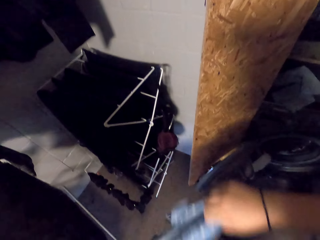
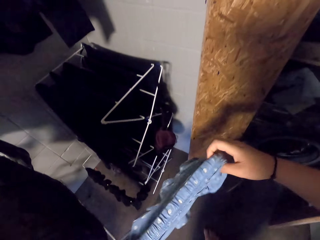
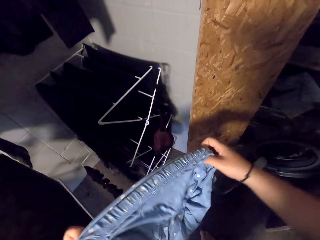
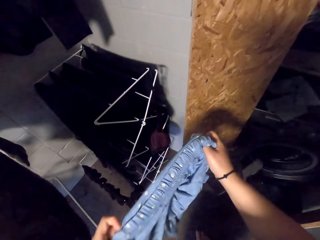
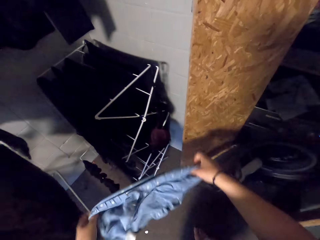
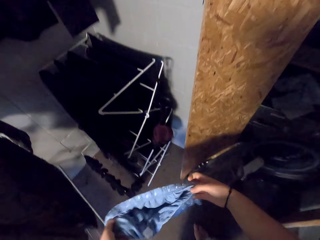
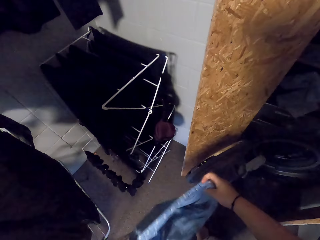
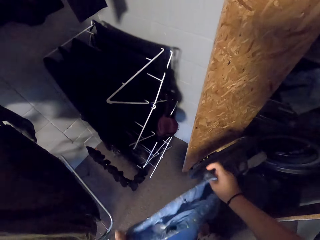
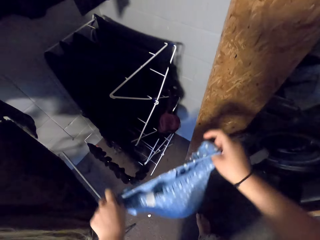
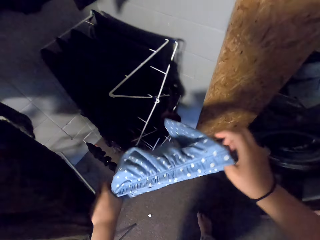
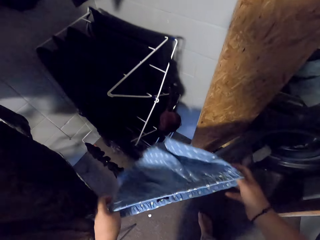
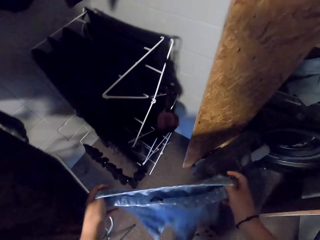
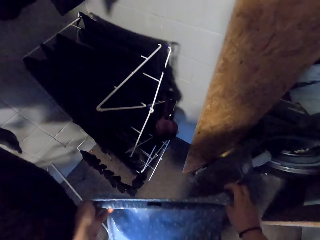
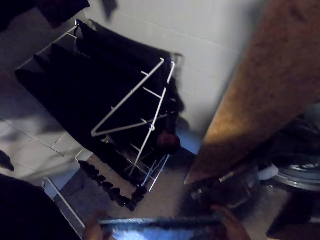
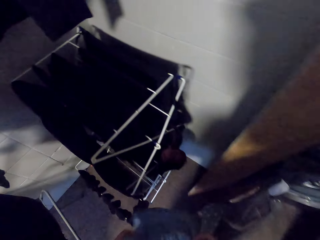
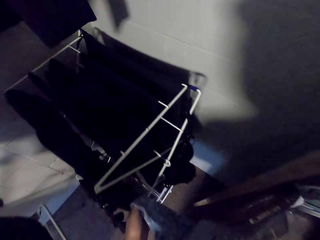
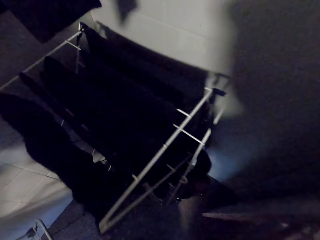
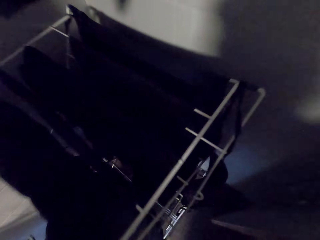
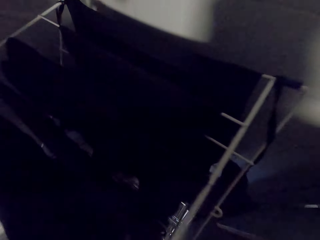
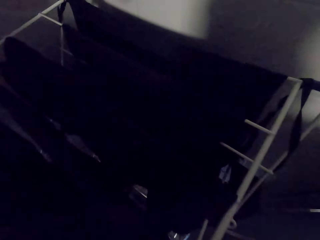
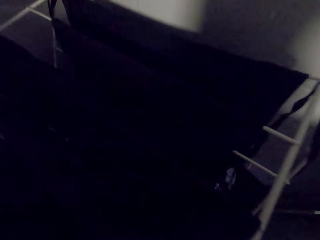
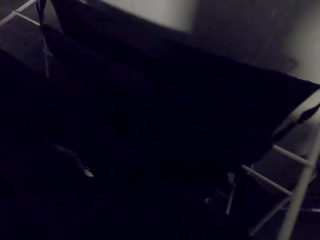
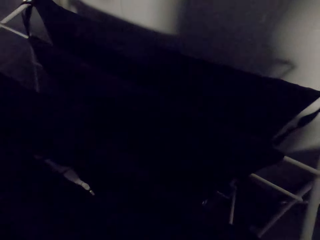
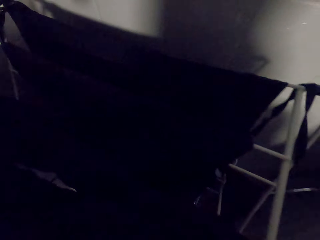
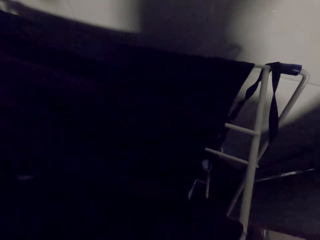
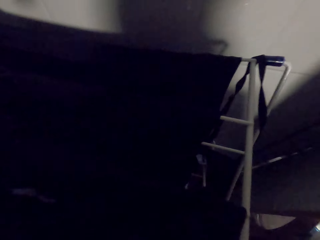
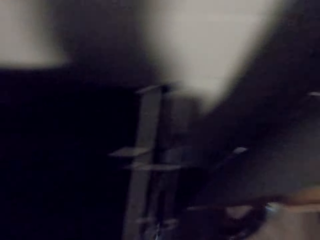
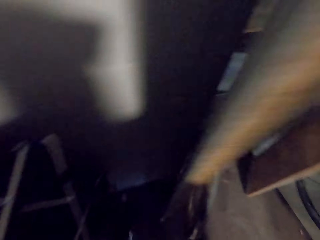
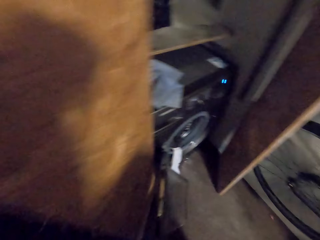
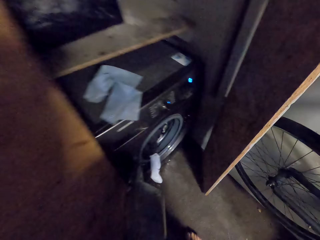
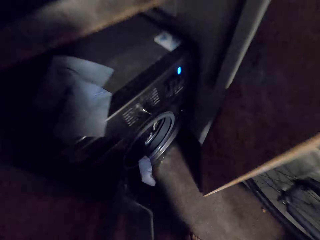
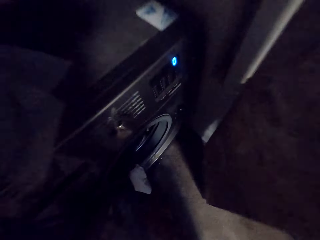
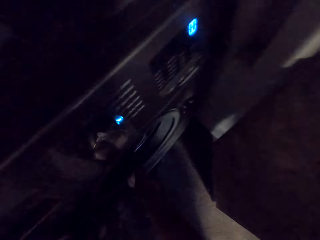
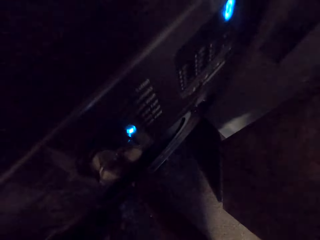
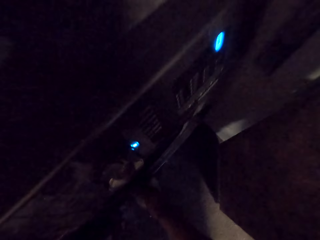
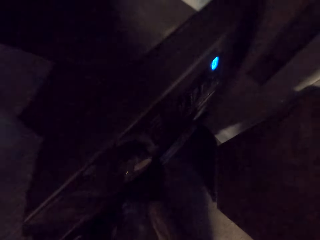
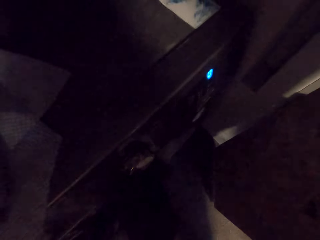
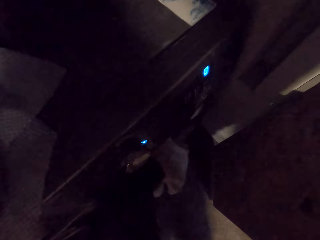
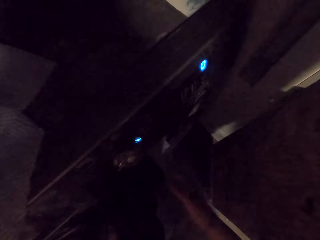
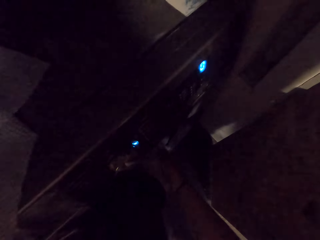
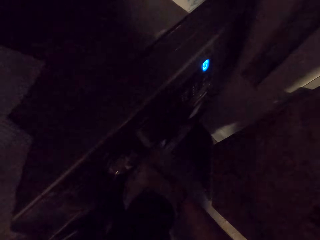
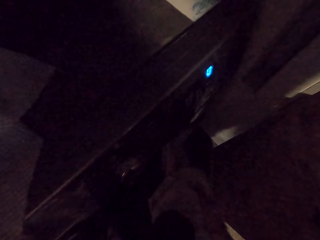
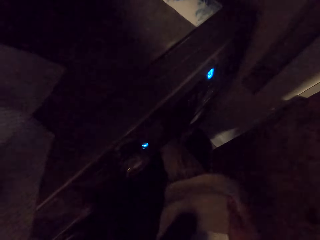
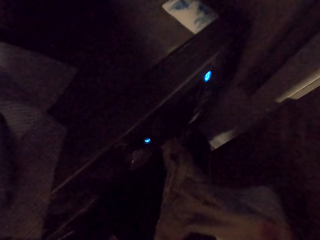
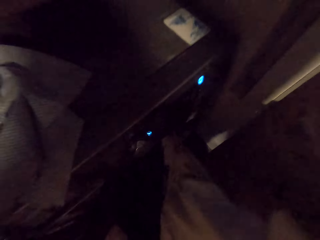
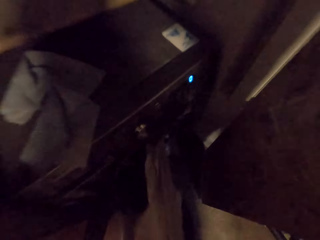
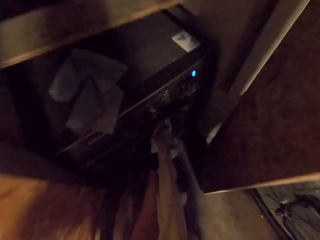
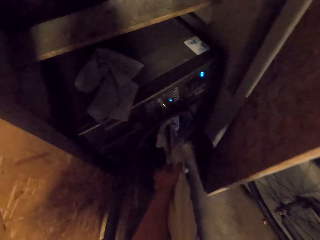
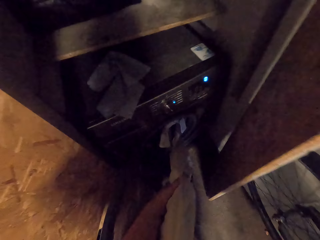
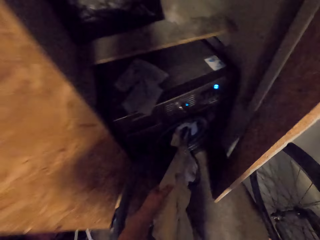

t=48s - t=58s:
The camera wearer untangles the short. They hold the short or boxer. They hang the short. They remove a blouse in the washing machine.

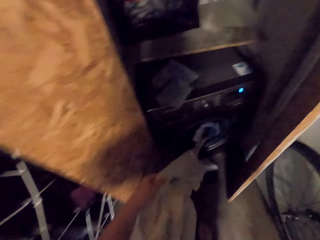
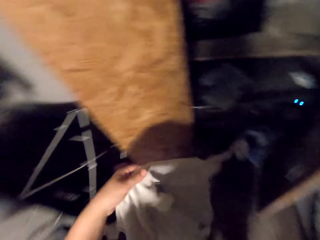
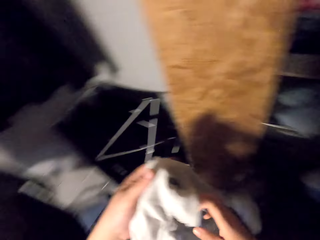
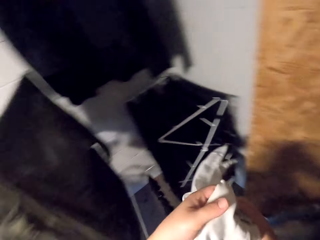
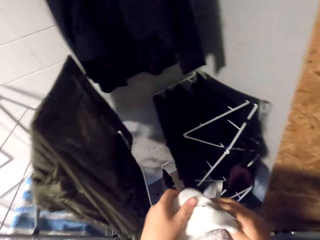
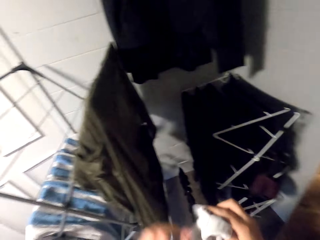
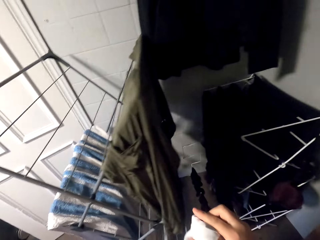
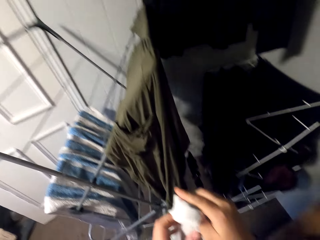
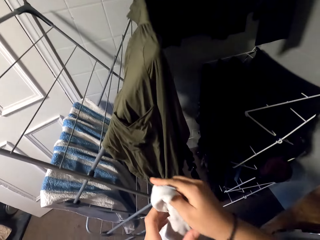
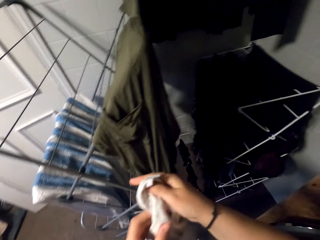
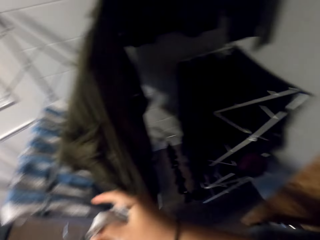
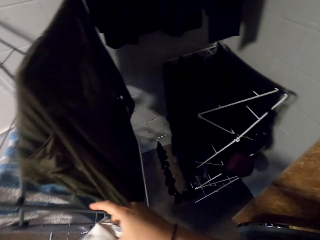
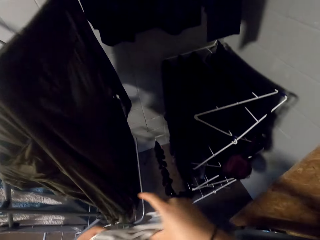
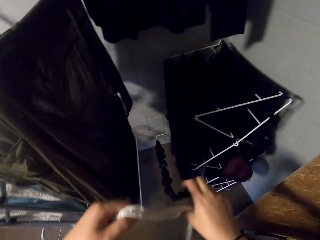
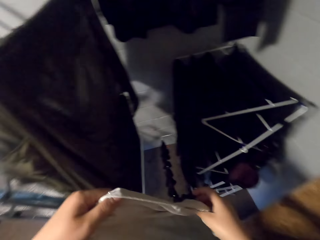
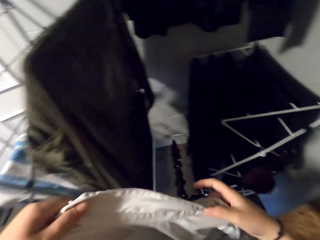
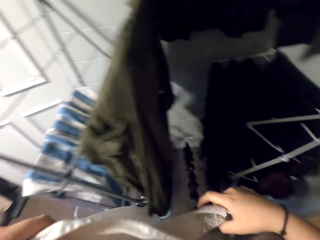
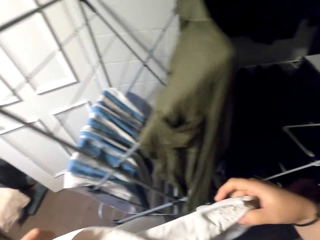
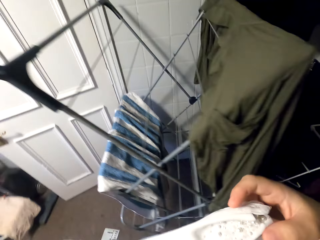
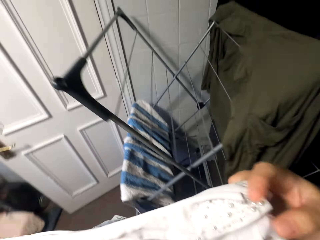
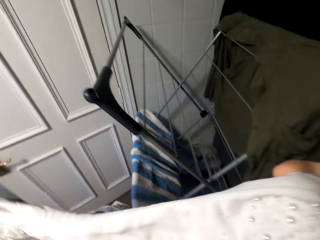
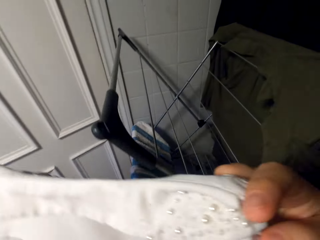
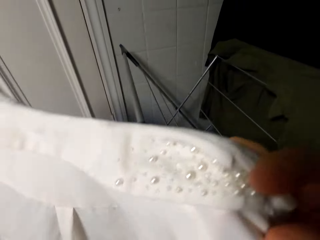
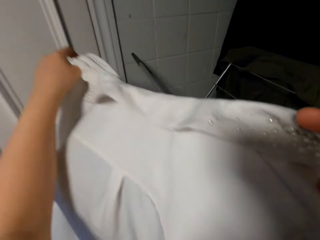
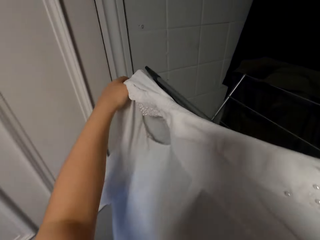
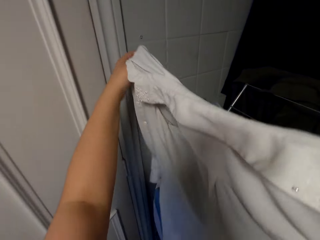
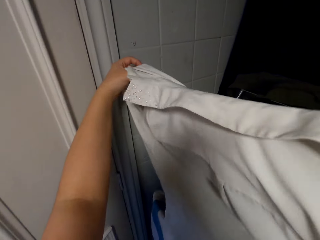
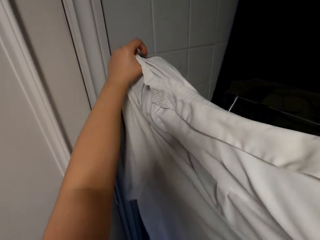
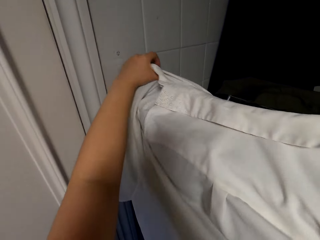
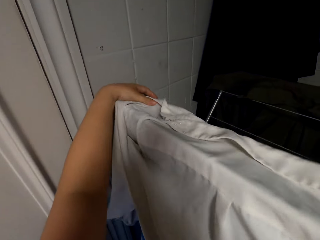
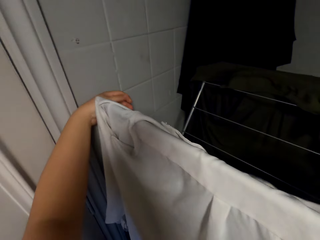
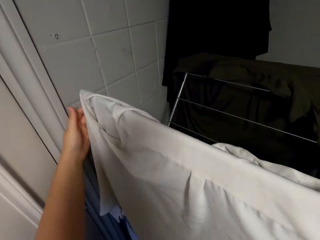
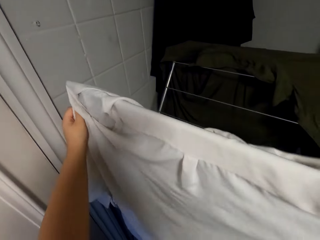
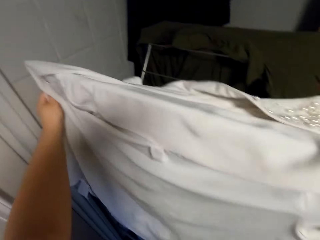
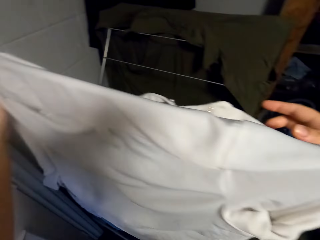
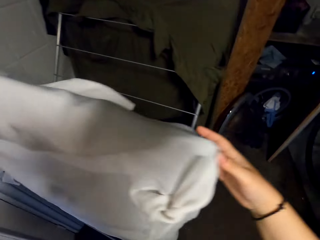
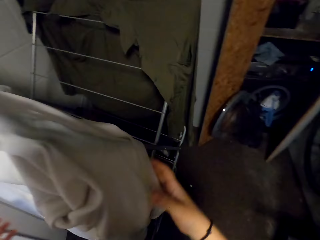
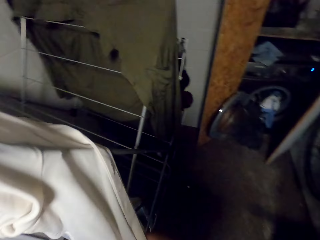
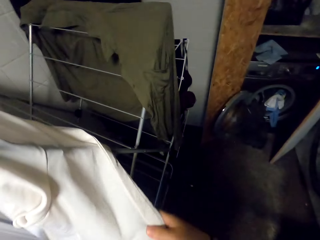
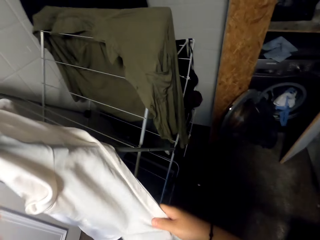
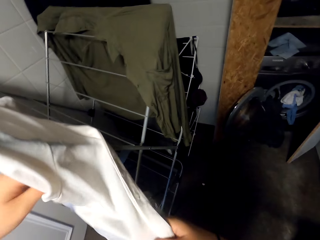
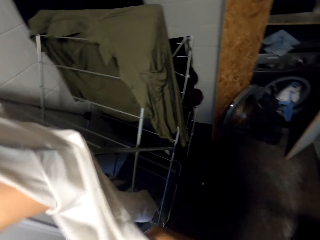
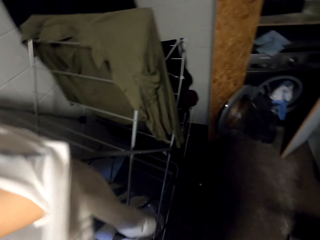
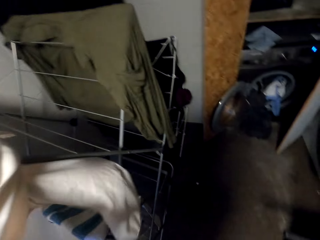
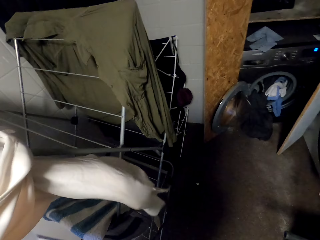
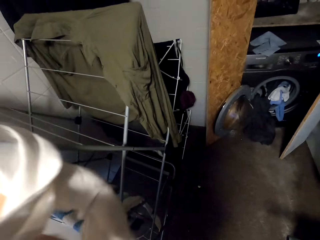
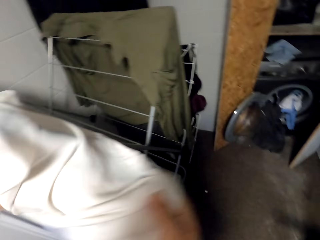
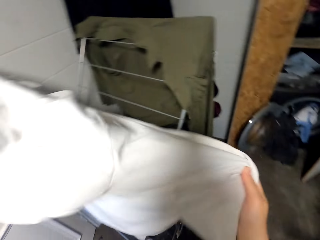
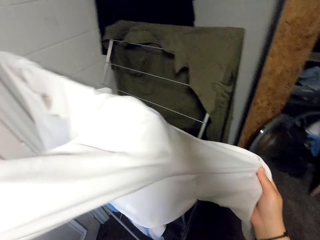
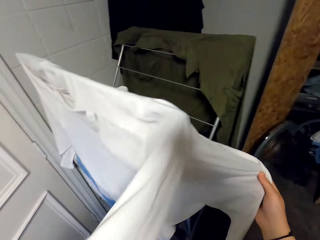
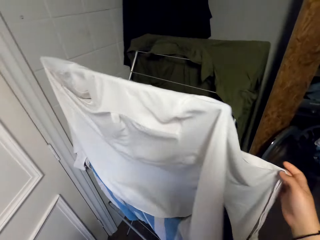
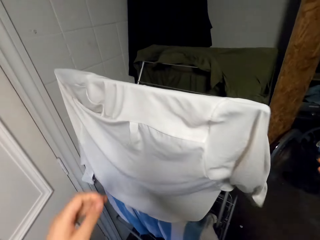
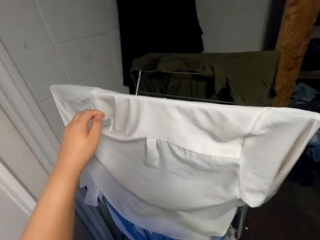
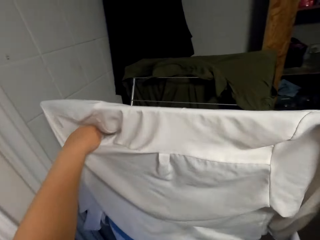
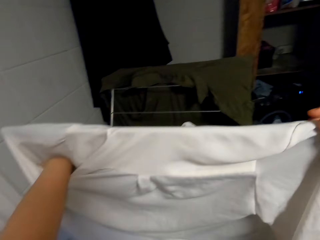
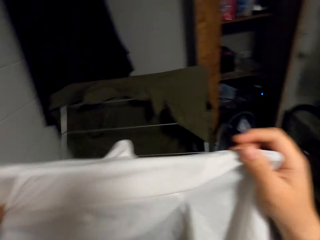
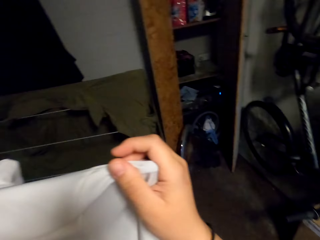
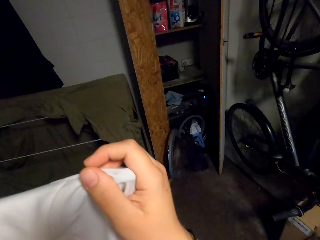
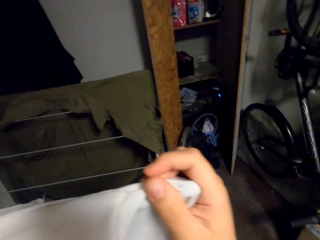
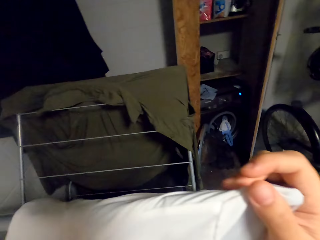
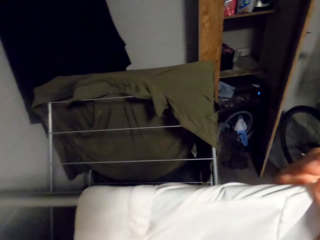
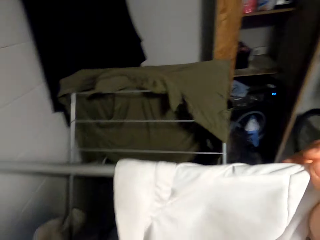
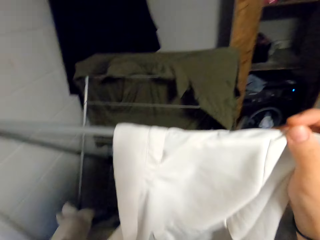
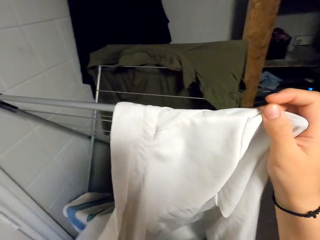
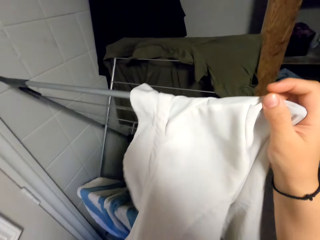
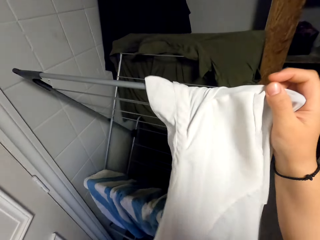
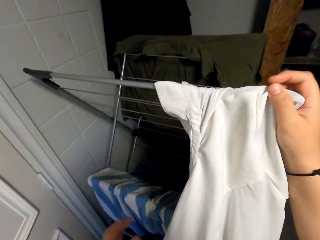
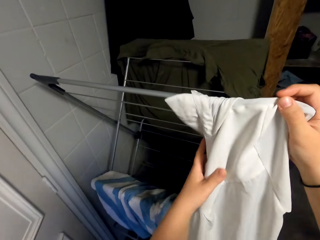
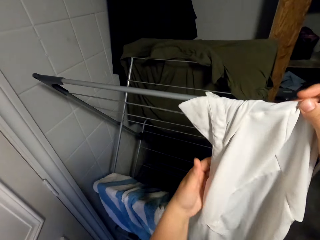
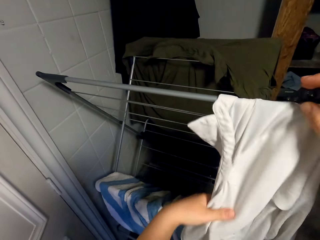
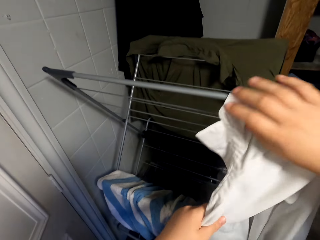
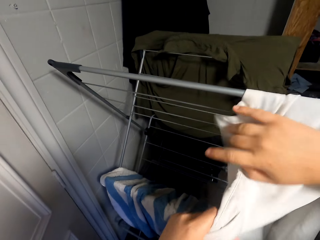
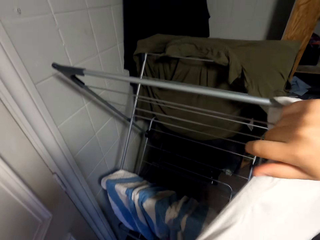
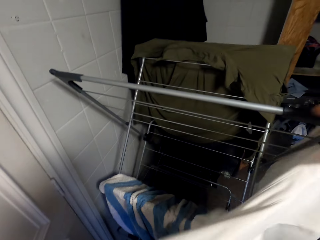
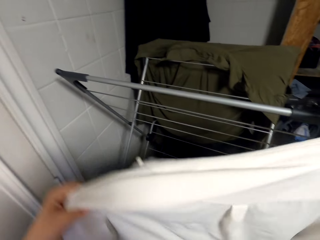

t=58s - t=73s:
The camera wearer untangles the blouse. They hold up the blouse. They hang the blouse on the rack. They turn the blouse.
